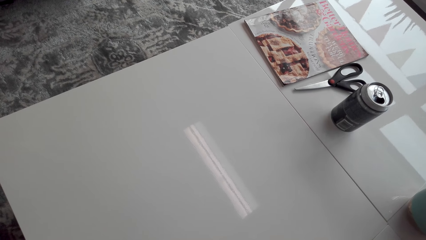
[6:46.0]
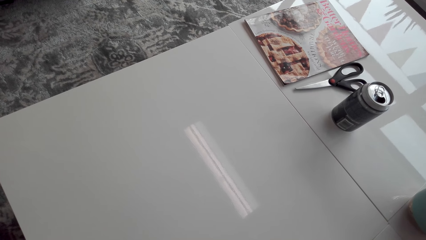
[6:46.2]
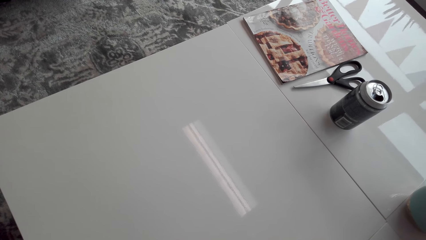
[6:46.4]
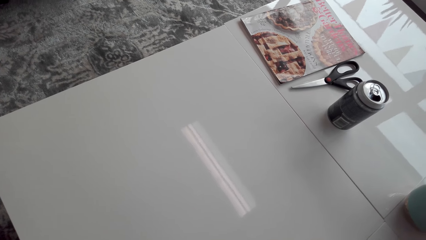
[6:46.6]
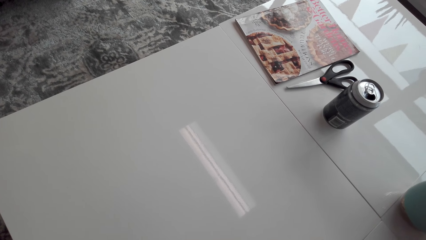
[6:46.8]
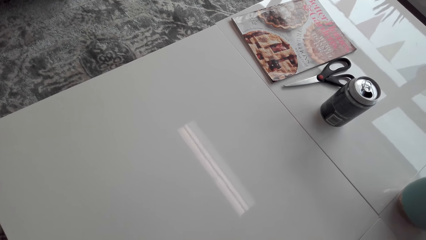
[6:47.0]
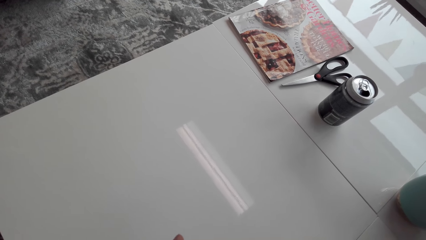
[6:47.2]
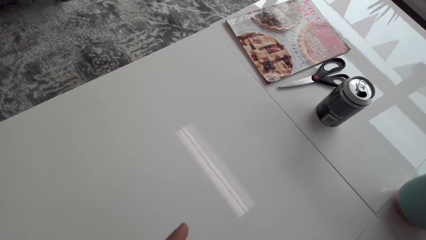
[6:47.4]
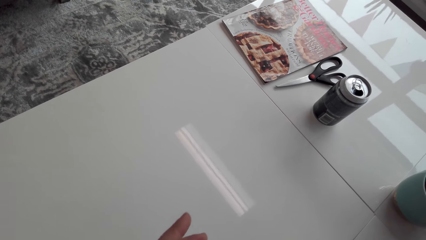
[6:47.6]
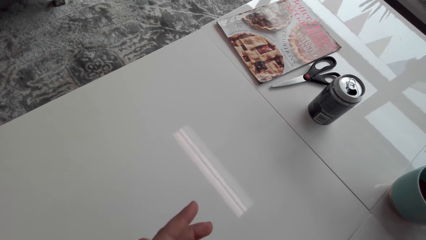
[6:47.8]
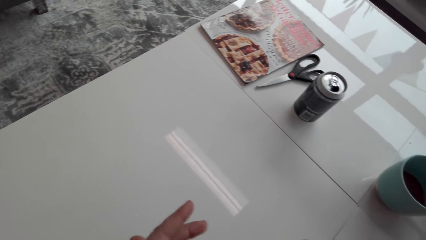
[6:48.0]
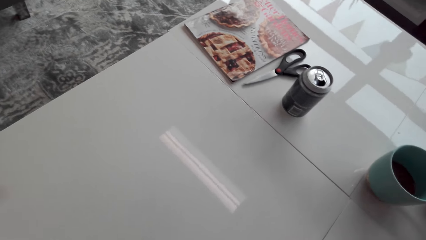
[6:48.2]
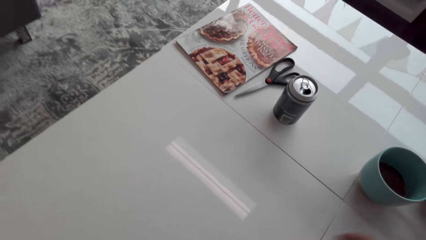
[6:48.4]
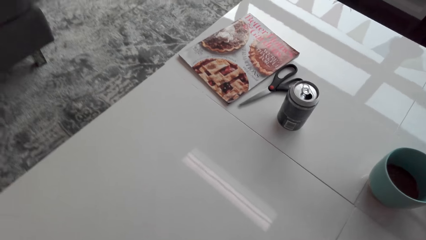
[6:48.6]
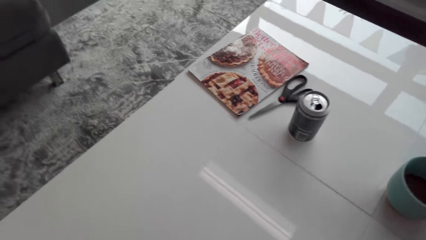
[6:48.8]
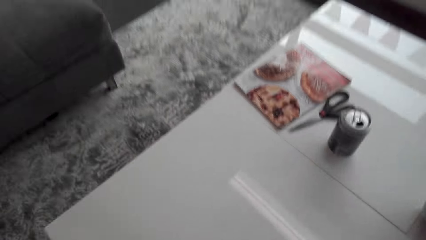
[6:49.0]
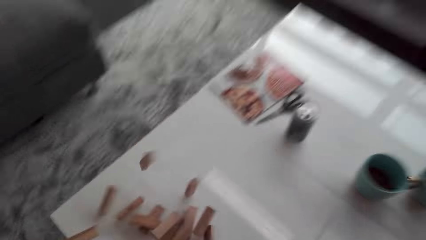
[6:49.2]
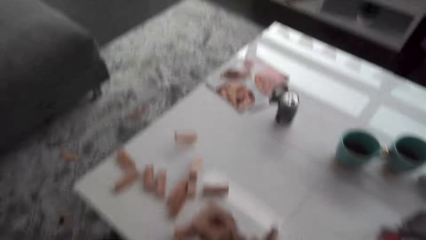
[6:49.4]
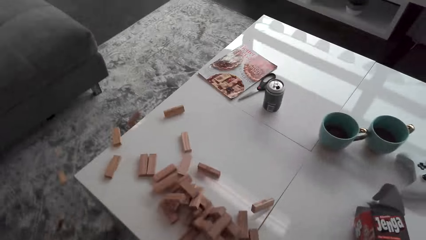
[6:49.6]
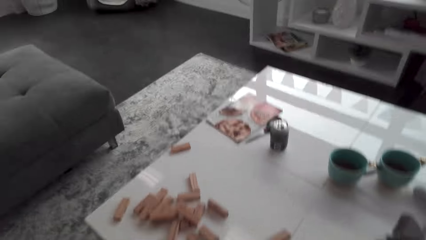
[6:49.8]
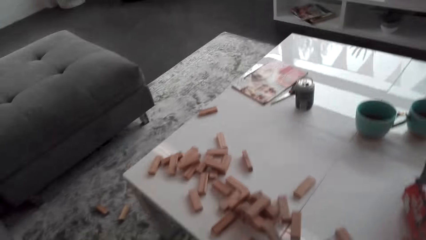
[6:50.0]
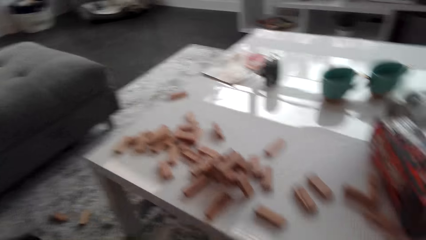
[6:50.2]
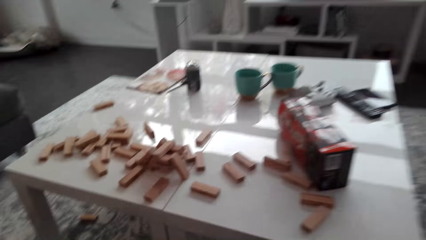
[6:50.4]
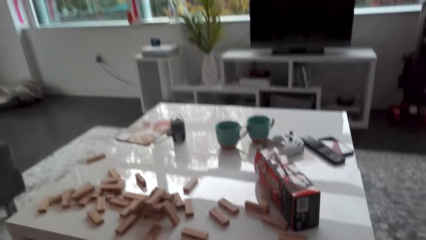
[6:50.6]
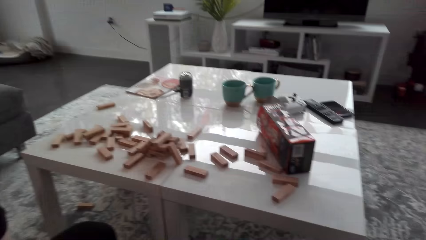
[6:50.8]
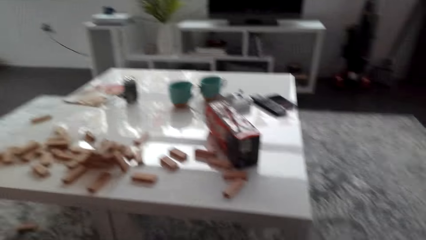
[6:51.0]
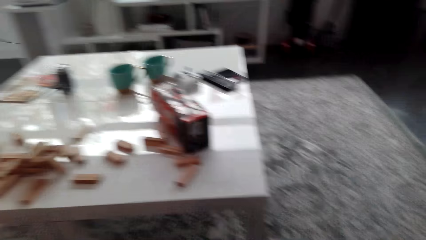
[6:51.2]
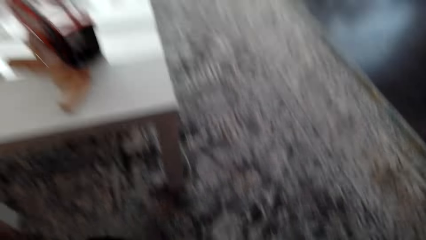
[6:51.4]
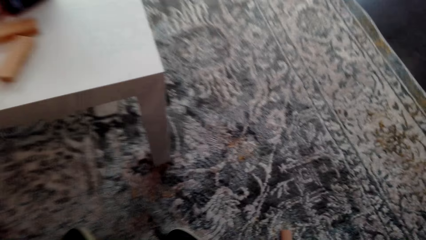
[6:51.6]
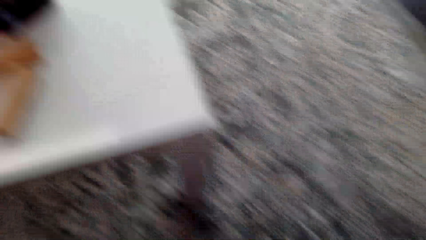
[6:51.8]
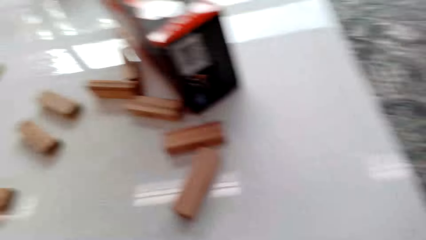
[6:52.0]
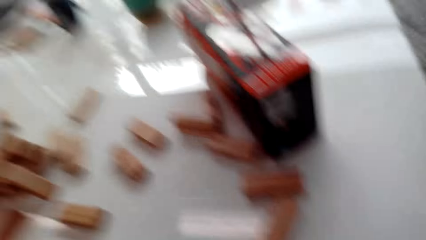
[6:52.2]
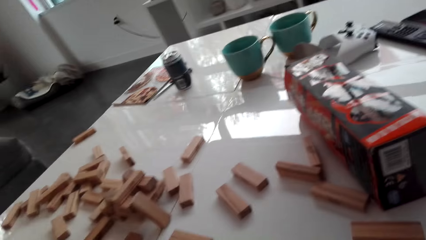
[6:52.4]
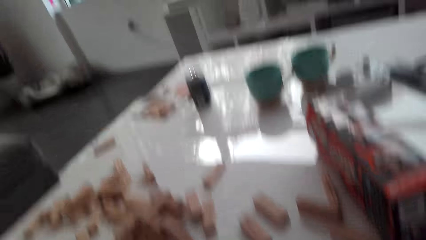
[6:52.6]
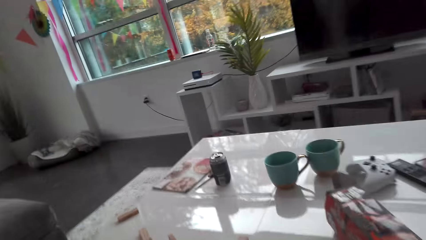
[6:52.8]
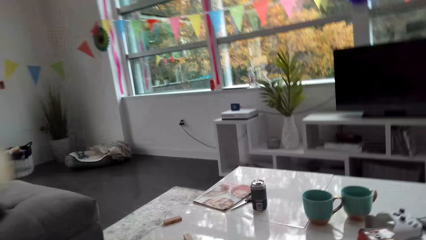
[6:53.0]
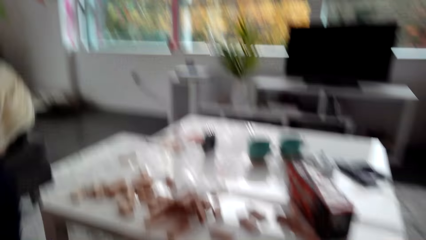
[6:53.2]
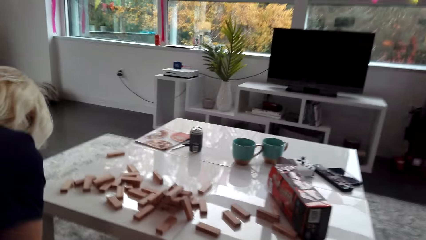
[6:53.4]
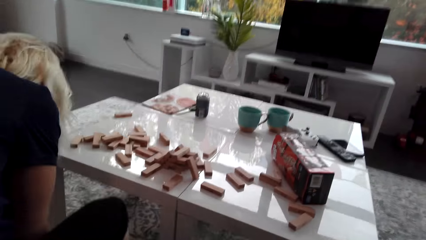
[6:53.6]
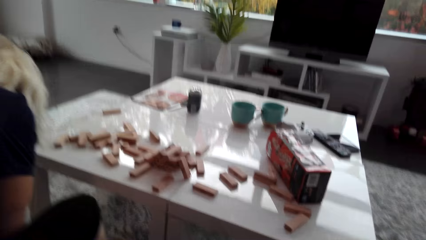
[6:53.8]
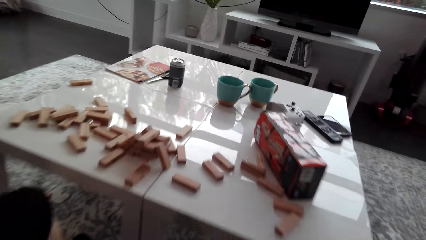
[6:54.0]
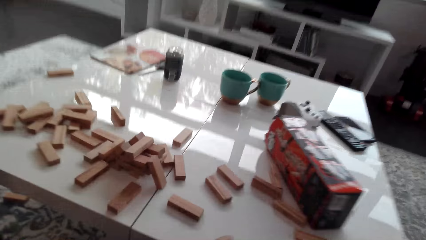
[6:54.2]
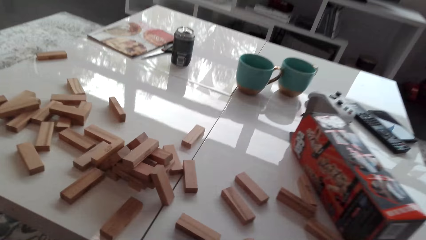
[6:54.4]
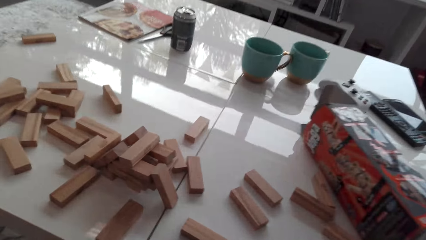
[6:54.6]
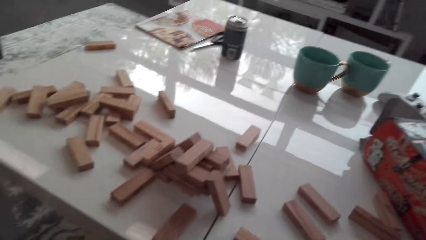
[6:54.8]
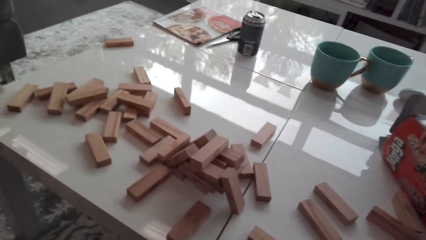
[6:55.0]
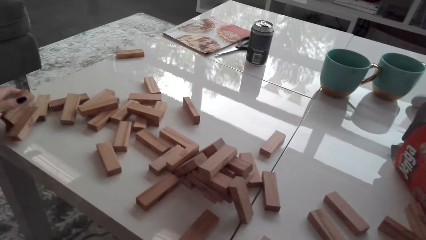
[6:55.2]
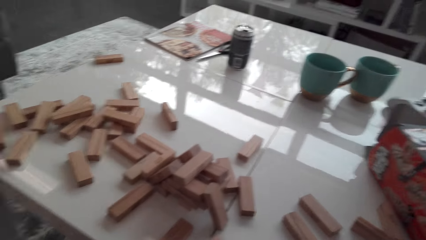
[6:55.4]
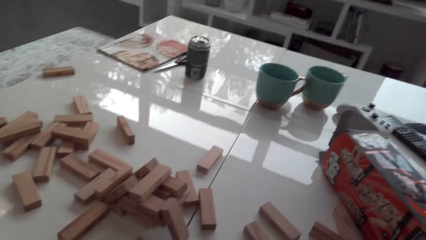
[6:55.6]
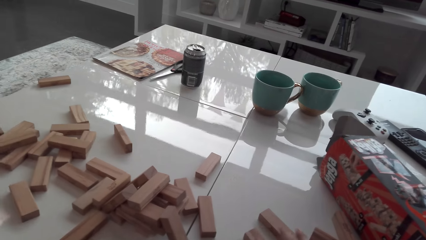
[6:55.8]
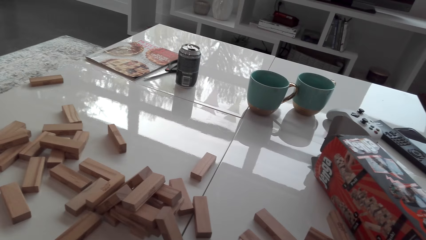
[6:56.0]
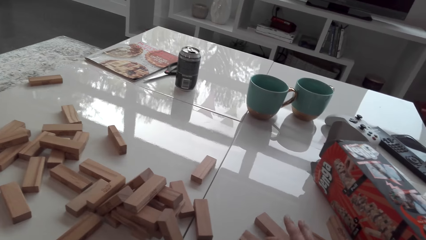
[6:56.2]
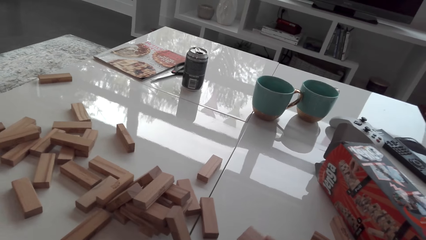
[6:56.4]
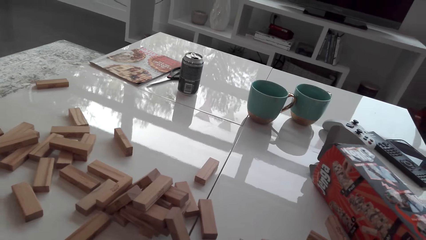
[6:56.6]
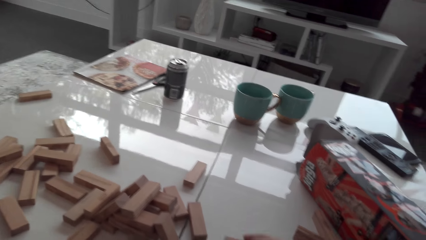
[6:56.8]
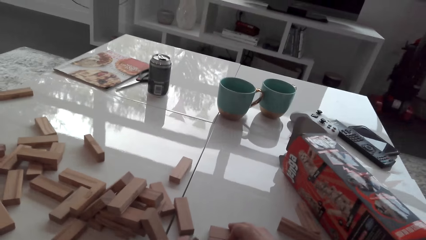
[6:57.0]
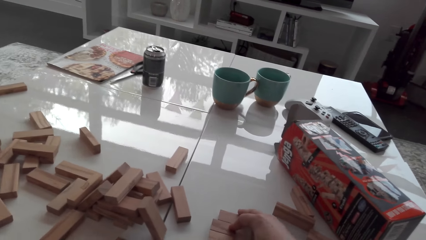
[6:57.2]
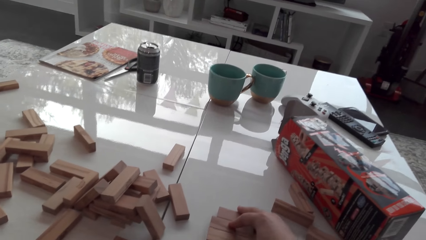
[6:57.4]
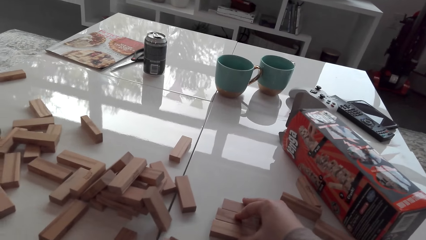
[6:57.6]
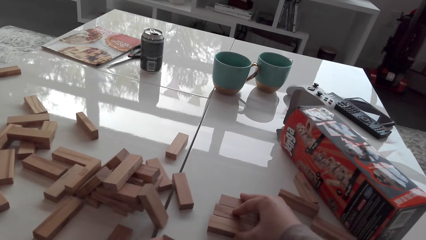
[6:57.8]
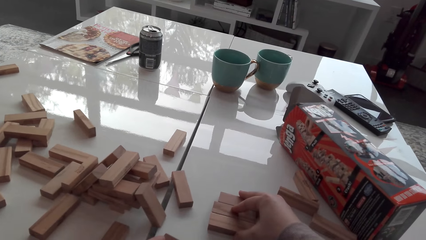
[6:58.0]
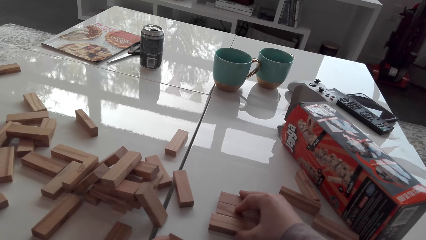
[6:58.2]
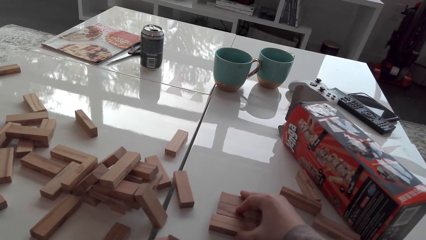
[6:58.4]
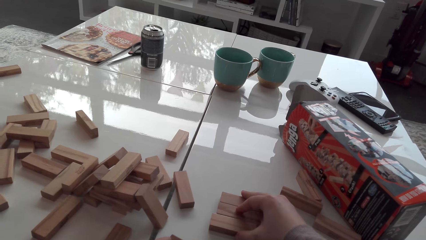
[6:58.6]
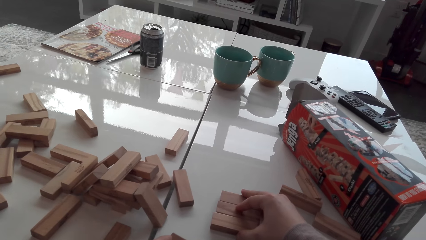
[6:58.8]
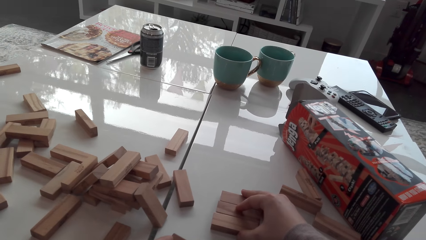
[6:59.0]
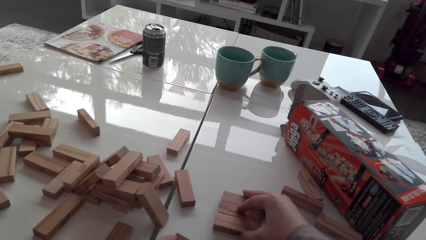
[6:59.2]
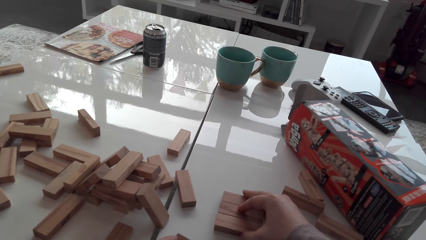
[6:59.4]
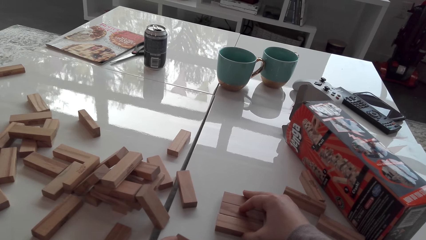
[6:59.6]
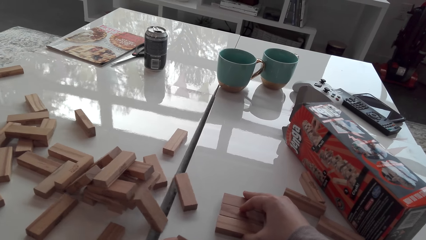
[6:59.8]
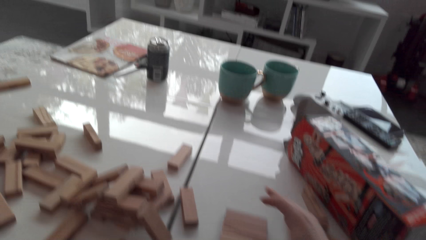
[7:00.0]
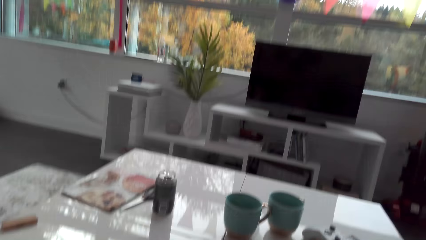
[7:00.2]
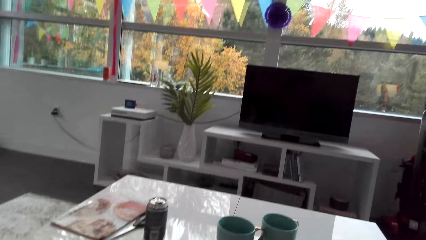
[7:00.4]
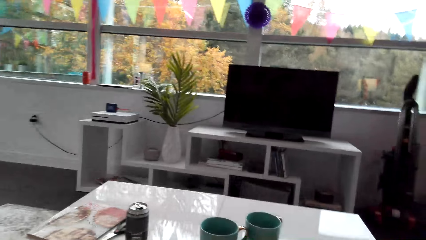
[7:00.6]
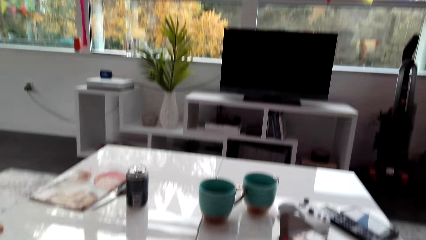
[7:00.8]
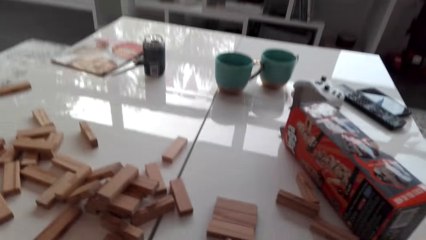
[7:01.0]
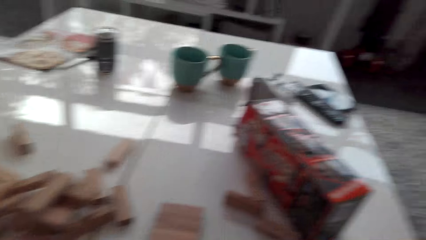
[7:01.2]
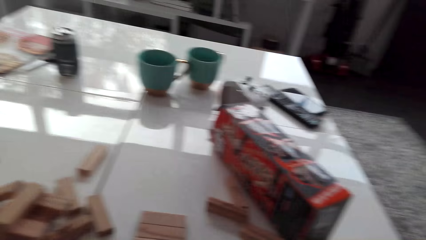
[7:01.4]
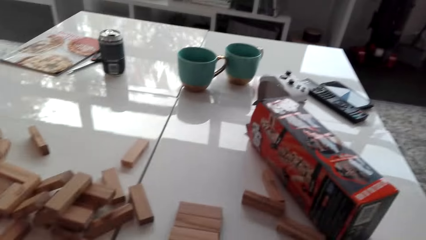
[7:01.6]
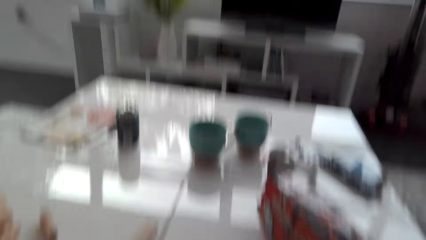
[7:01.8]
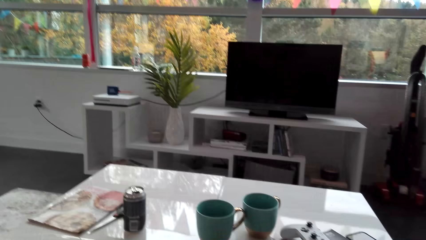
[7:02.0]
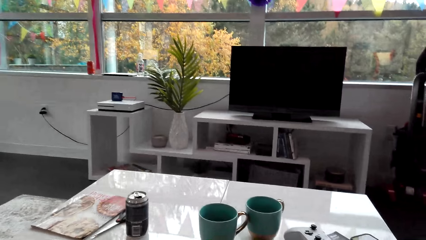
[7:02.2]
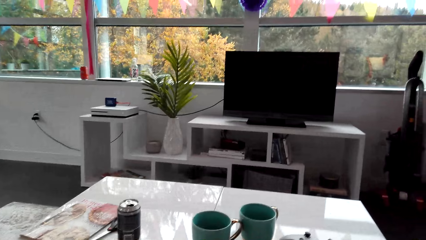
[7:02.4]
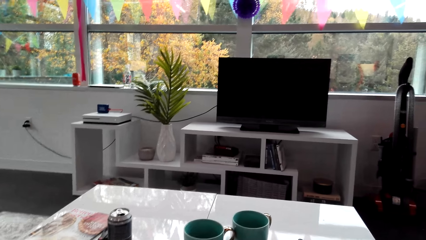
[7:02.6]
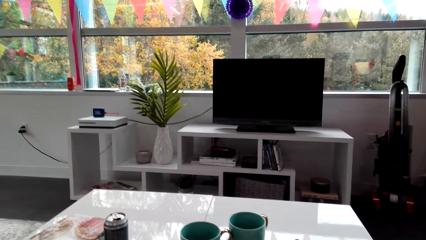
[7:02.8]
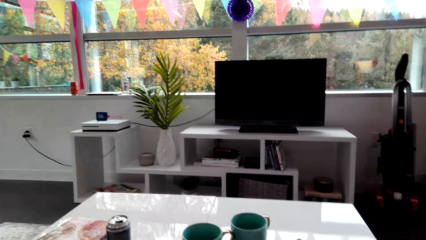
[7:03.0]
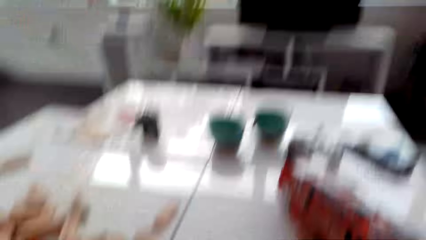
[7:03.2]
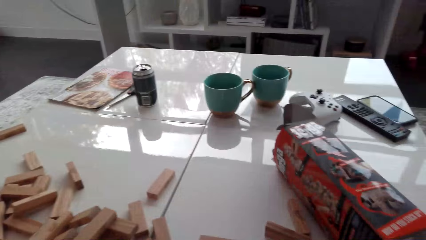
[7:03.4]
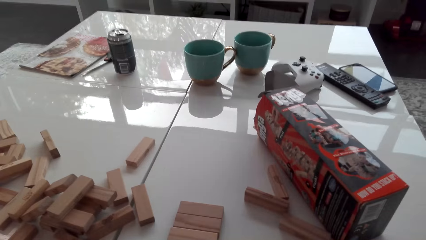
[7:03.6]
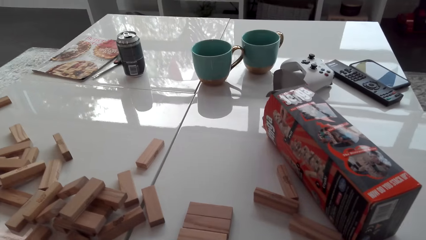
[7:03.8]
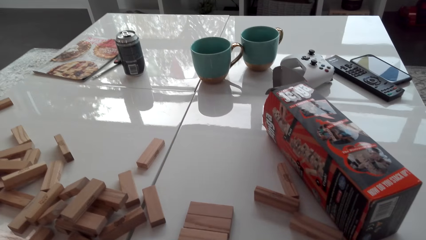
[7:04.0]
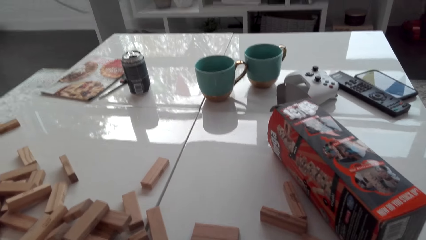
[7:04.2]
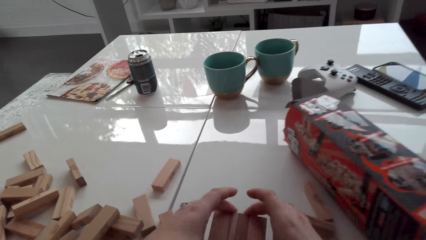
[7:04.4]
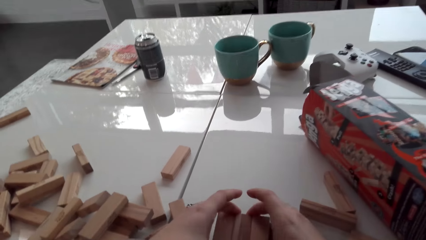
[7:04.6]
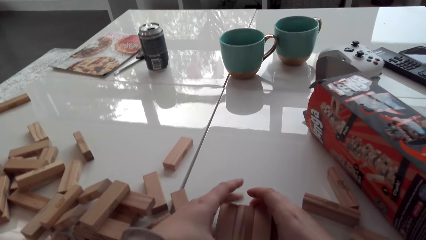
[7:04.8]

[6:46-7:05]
The camera wearer drops blocks from the tower. They sit on the couch. A lady collects blocks on the floor. The camera wearer arranges a wood brick. They collect blocks.
